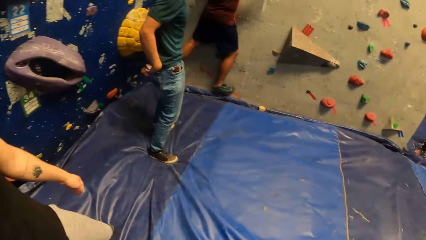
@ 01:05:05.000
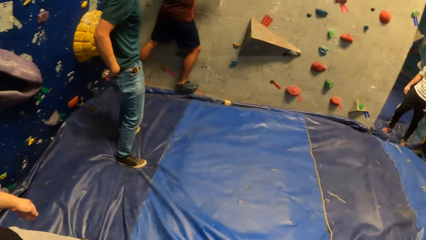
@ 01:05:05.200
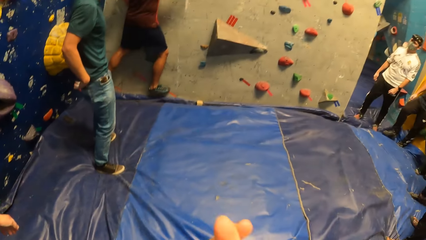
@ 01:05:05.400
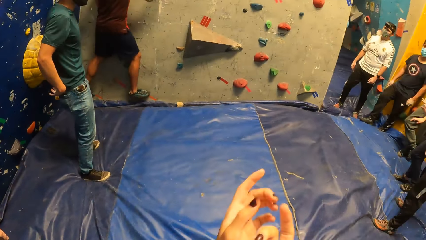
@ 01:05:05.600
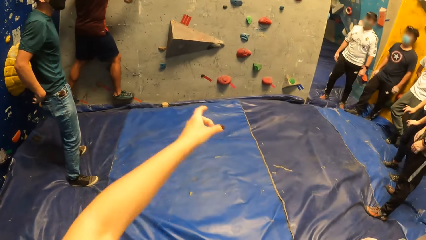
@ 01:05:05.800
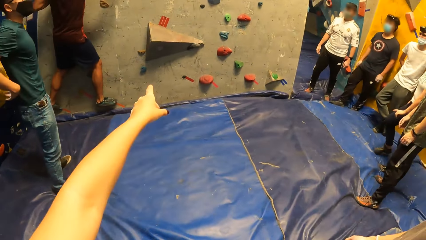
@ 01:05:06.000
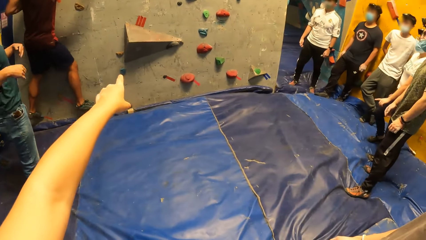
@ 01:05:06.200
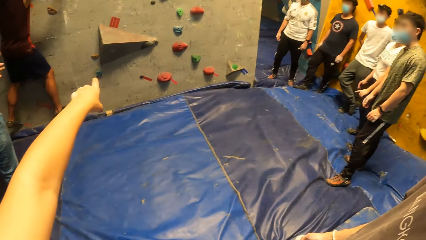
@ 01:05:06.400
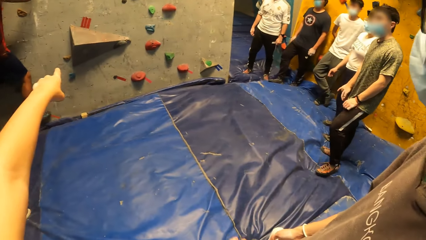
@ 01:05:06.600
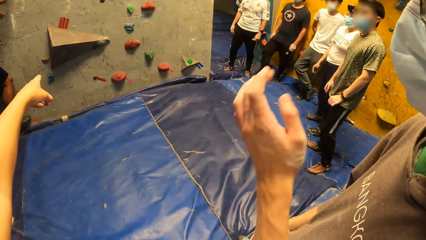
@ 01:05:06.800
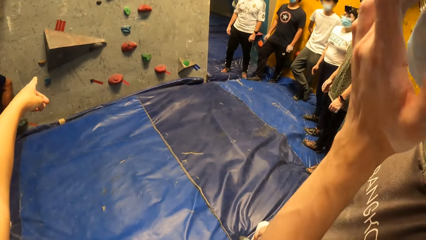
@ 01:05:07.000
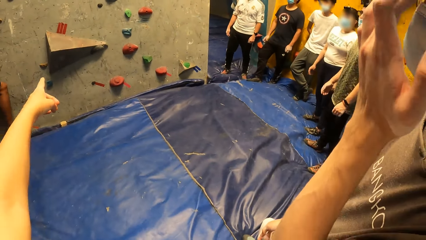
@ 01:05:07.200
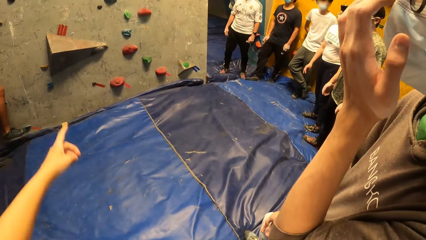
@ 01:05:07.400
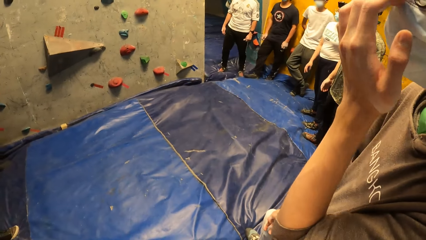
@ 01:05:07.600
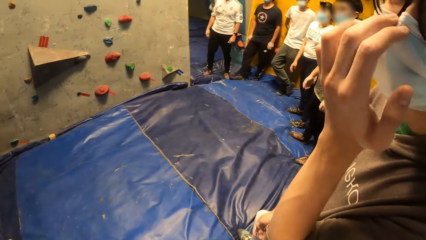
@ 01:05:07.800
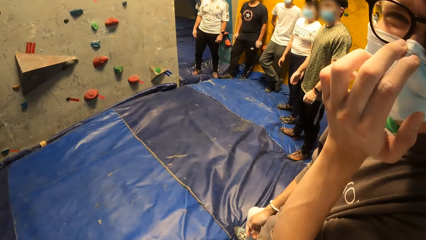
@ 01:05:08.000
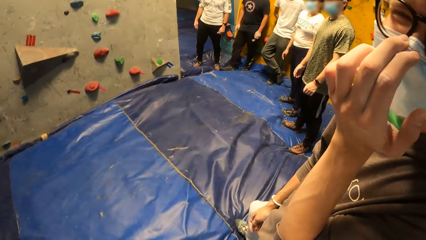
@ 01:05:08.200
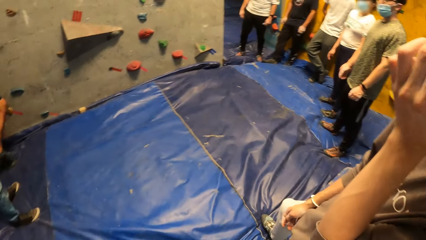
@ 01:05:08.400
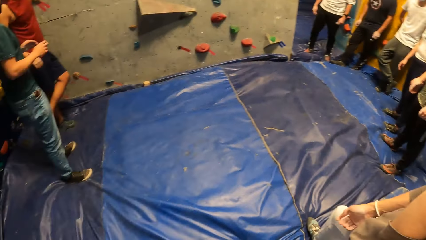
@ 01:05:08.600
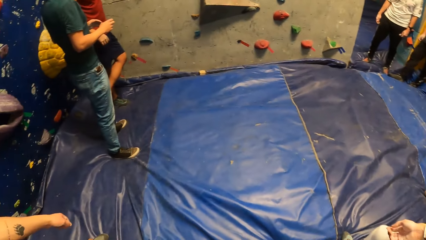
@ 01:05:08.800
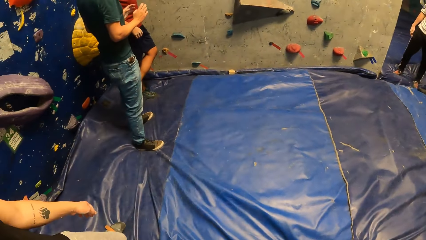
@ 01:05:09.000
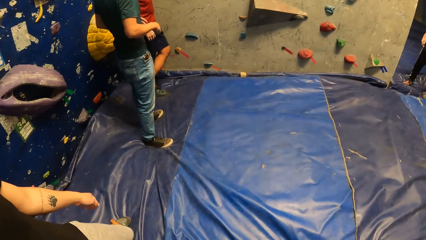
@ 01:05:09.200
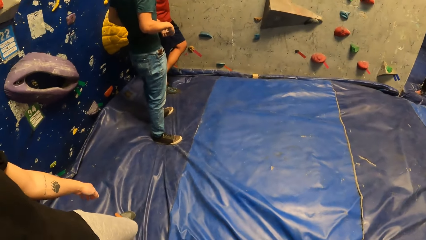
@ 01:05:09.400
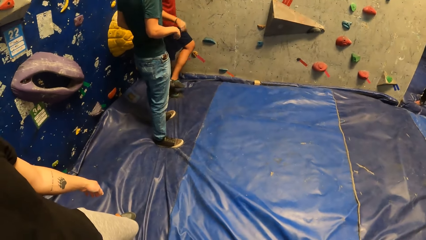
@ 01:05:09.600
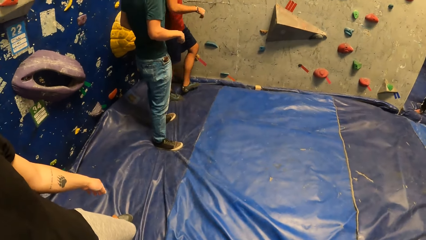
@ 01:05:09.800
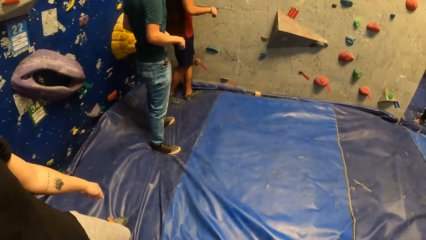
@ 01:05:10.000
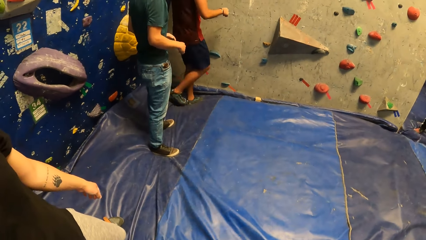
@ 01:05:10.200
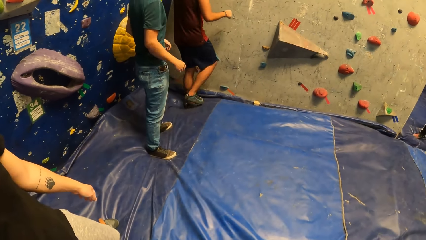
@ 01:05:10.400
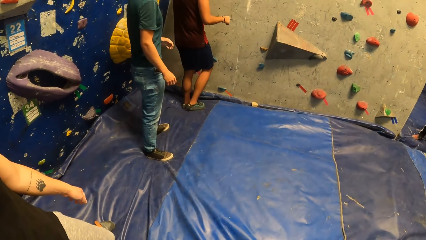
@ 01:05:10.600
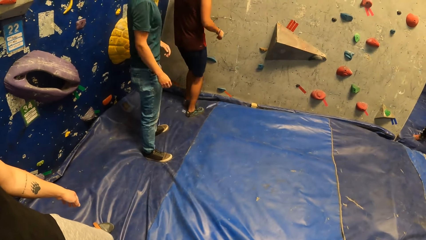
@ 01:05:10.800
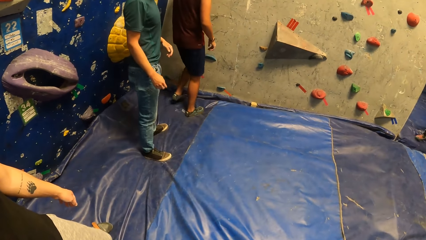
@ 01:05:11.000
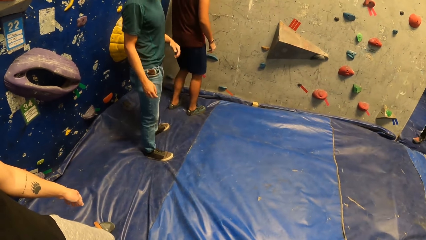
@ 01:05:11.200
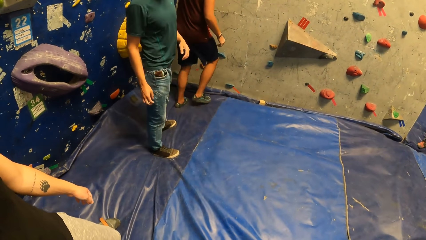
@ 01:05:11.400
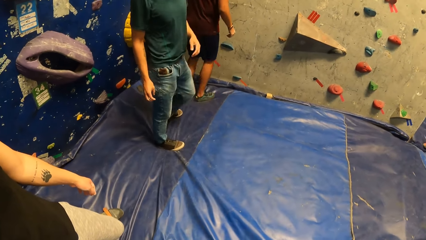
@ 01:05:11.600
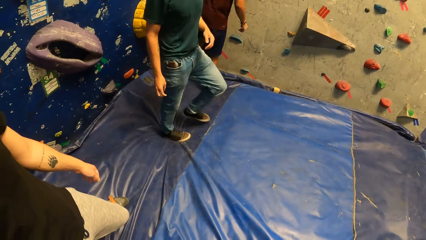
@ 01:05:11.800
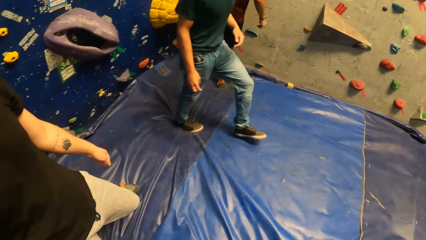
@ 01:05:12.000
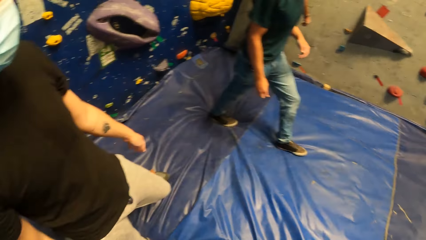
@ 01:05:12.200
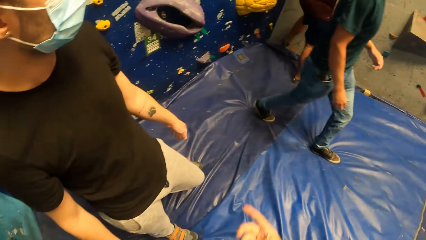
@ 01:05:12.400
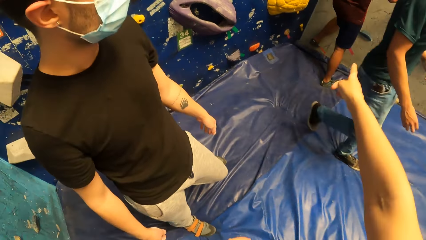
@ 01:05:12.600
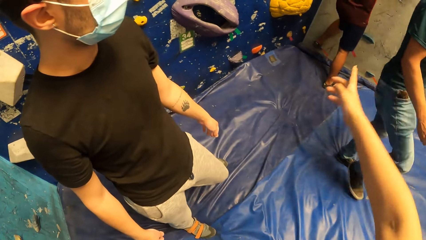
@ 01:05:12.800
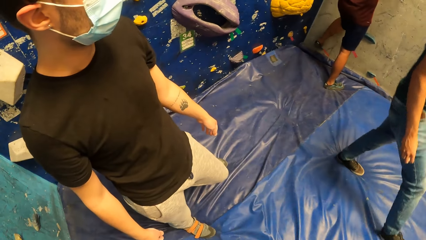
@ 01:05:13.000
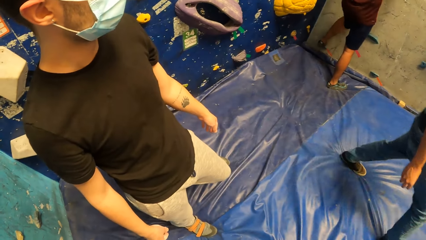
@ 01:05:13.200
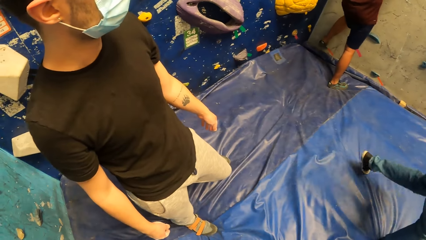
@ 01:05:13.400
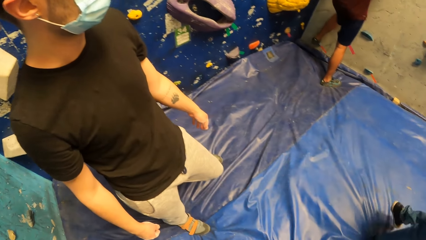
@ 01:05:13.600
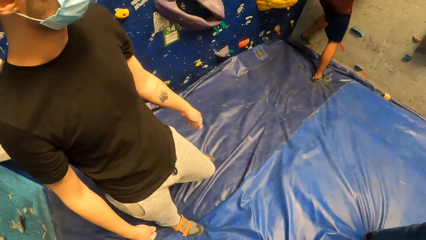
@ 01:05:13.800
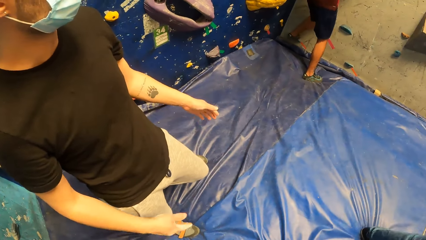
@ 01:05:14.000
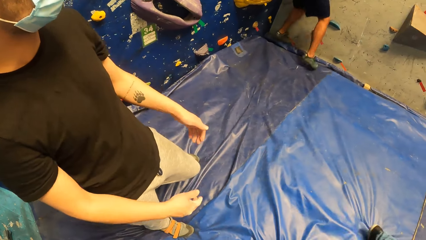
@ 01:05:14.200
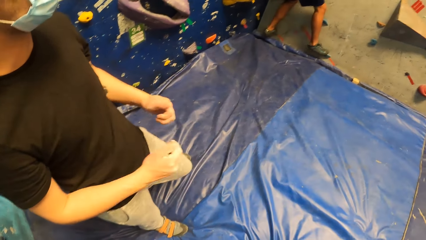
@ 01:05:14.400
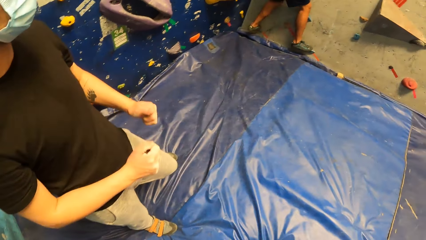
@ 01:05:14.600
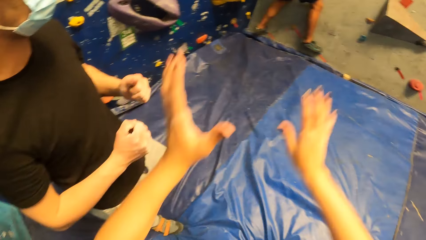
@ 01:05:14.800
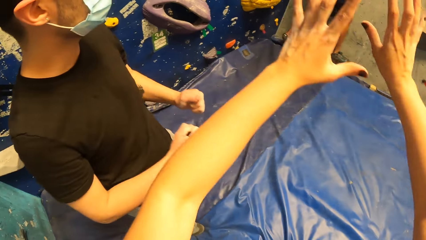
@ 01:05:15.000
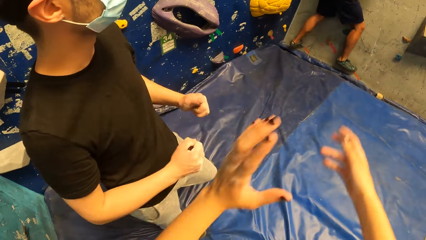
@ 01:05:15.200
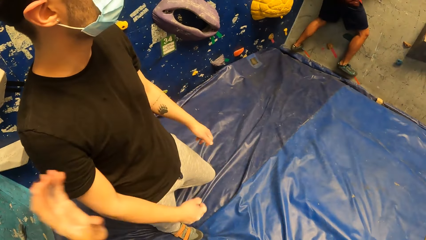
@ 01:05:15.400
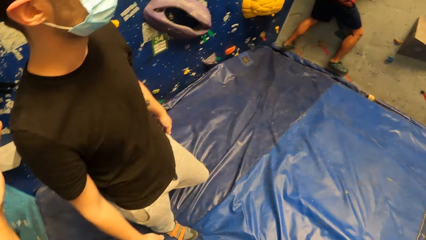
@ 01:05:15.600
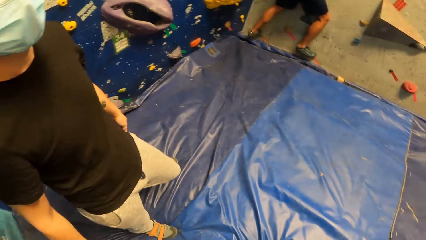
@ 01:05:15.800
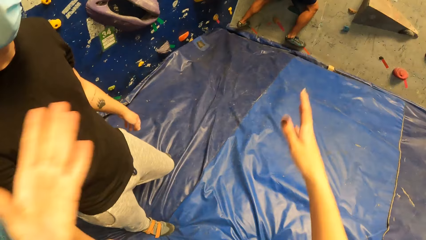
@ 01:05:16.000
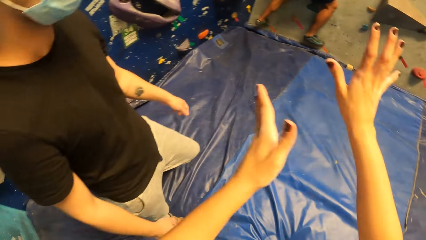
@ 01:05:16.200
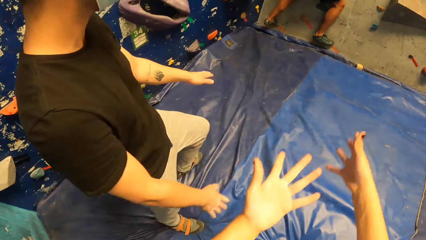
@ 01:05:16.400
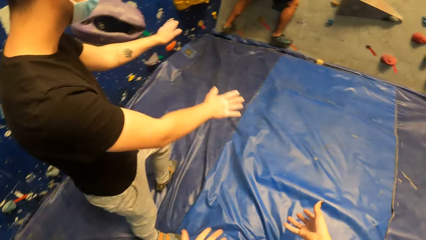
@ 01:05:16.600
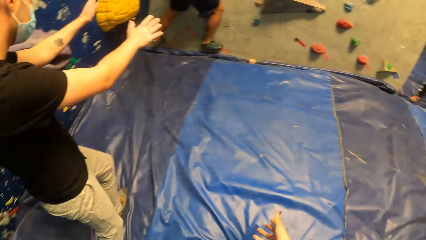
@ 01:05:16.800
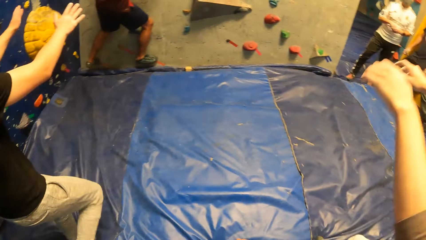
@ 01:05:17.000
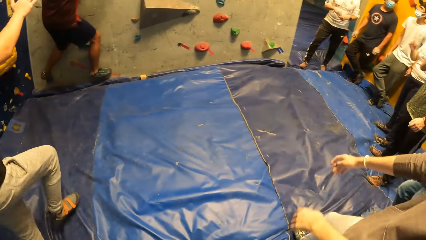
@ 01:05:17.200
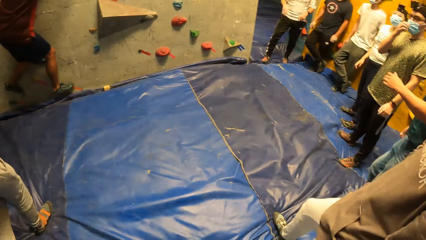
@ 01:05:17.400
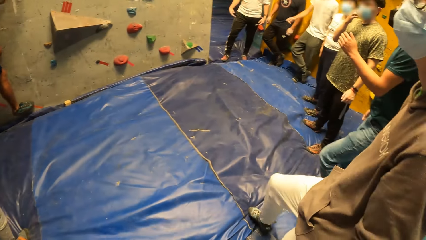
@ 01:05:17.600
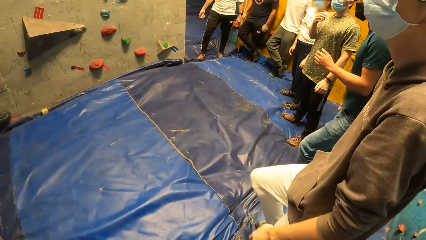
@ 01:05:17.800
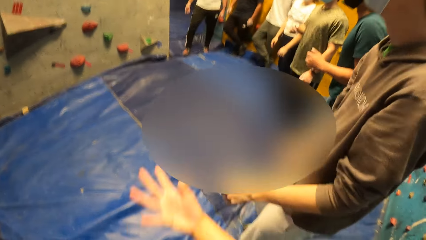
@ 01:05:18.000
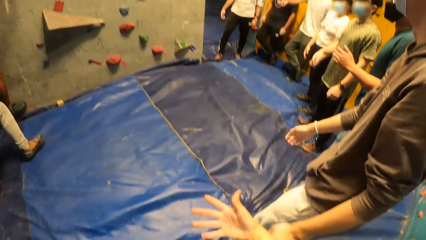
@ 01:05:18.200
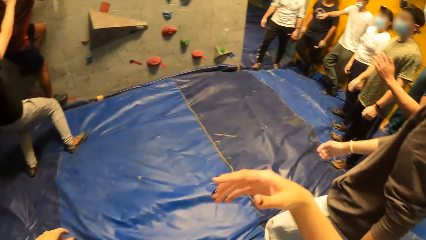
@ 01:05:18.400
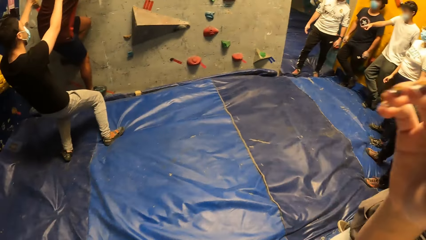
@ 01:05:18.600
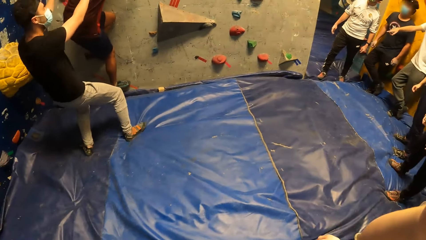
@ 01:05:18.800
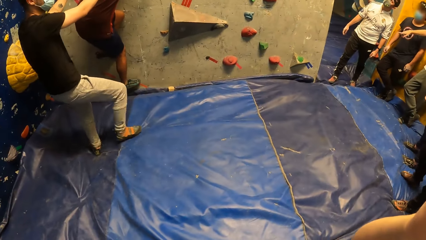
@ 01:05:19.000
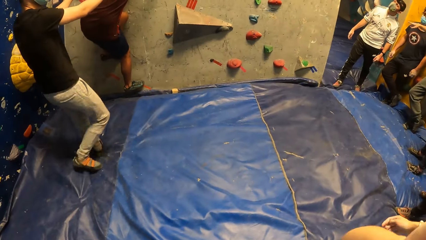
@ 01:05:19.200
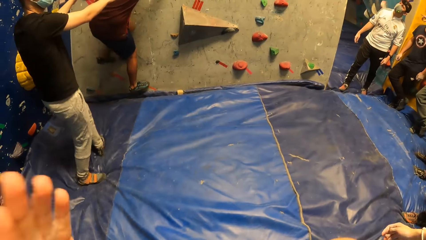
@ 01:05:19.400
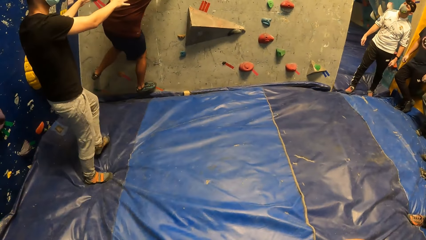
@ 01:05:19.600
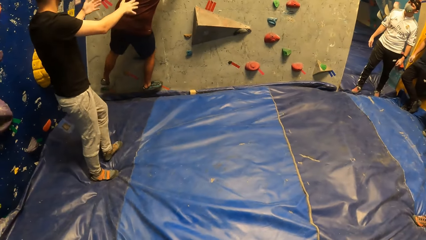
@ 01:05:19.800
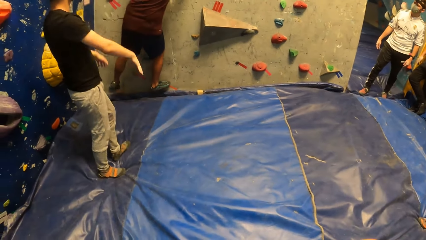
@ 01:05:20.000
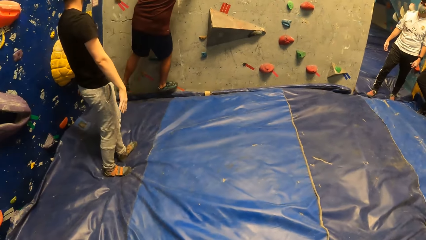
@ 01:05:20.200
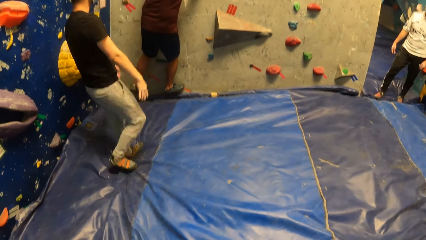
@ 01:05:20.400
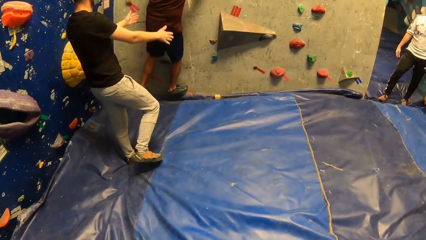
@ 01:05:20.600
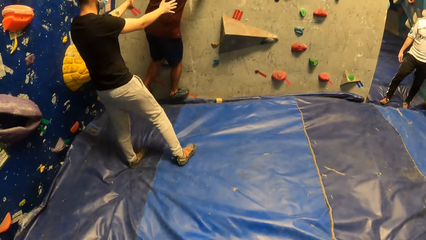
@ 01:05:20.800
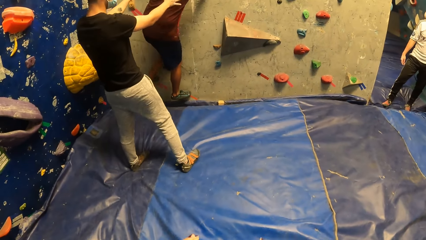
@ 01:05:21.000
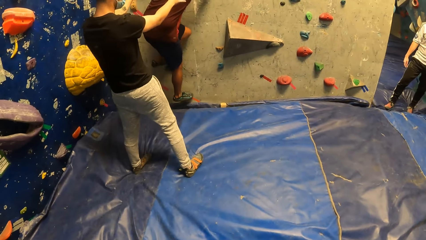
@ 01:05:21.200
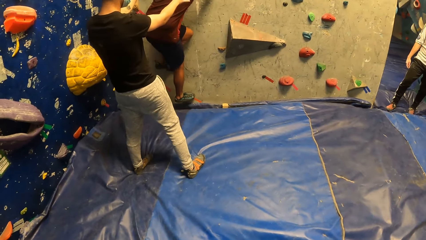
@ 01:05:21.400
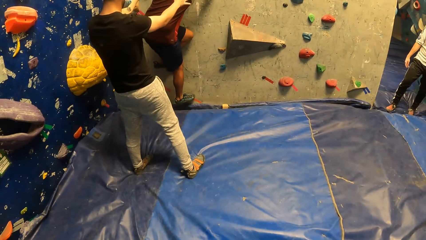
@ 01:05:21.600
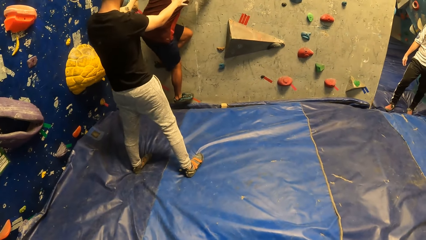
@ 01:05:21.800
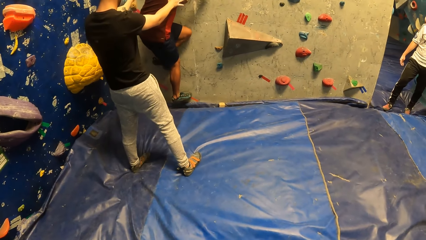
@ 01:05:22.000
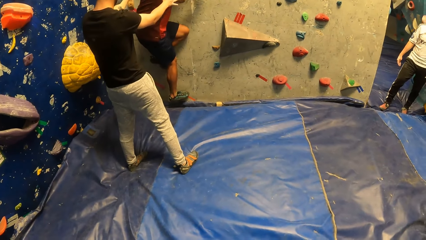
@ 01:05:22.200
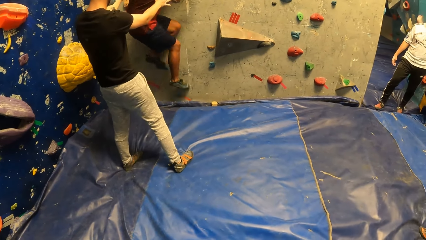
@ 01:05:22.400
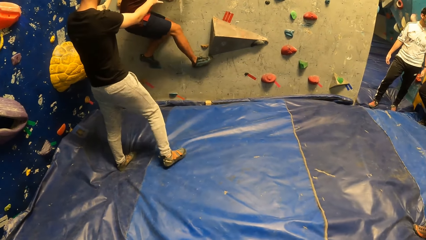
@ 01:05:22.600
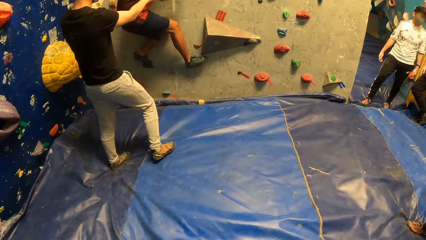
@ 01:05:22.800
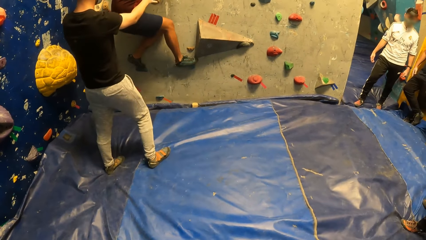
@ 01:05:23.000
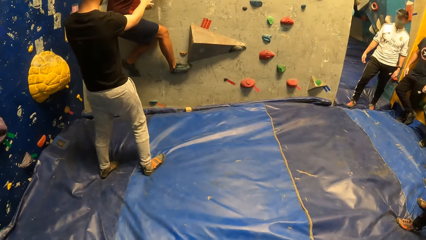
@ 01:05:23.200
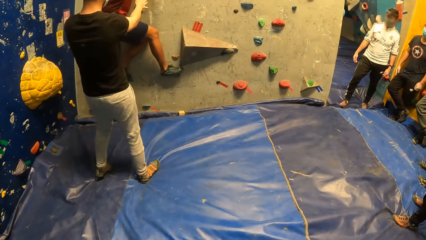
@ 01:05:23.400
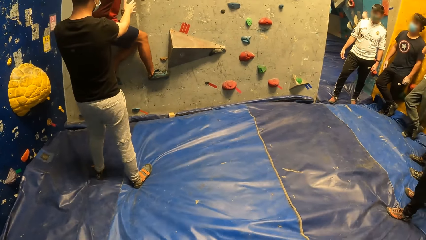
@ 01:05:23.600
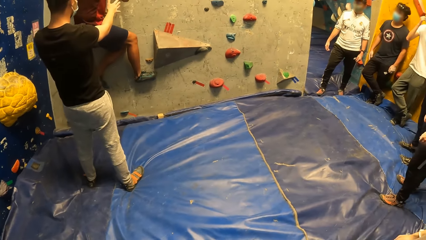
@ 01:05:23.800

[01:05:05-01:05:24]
The camera wearer raises the hand. She points her left hand towards the wall. A man touches a face mask on his face with his left hand. The camera wearer points her right hand towards the wall. She talks to another man. The other man talks to the camera wearer, shakes hands and walks towards the wall.
